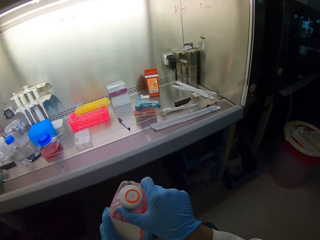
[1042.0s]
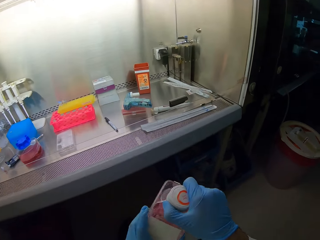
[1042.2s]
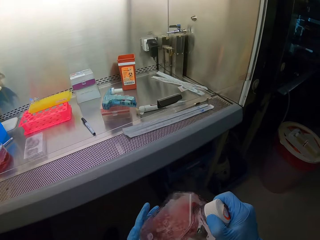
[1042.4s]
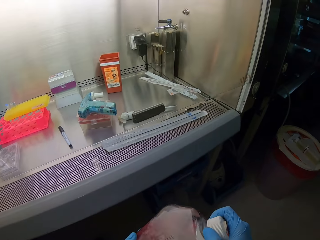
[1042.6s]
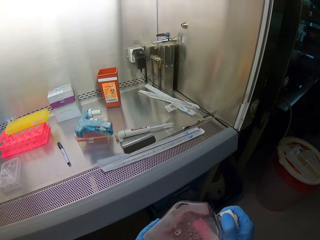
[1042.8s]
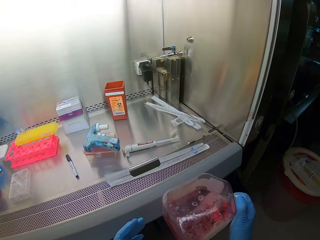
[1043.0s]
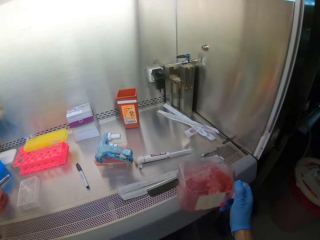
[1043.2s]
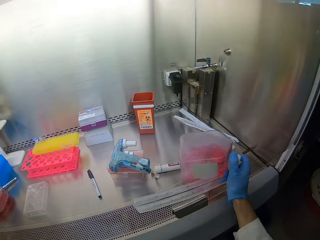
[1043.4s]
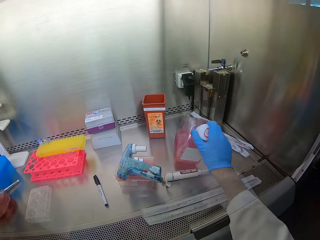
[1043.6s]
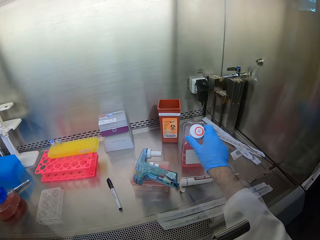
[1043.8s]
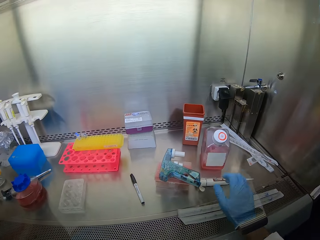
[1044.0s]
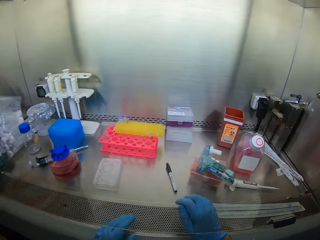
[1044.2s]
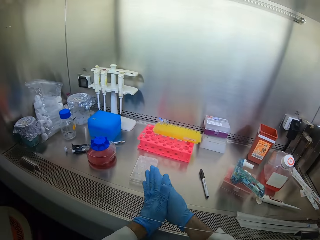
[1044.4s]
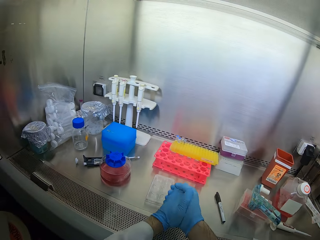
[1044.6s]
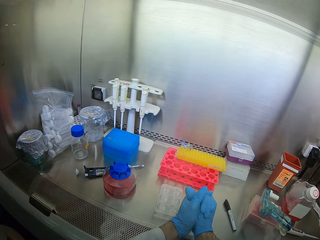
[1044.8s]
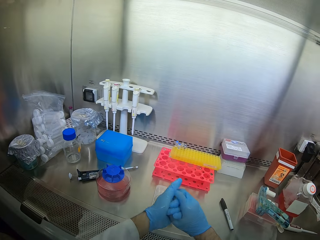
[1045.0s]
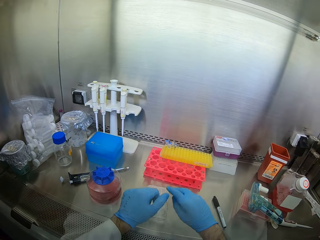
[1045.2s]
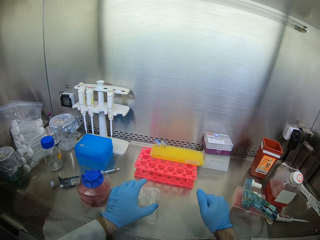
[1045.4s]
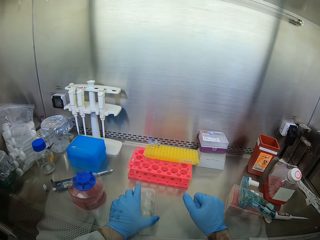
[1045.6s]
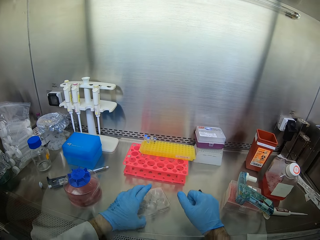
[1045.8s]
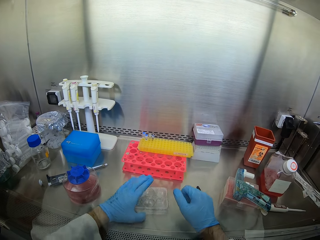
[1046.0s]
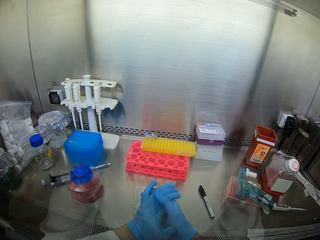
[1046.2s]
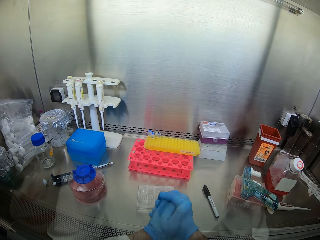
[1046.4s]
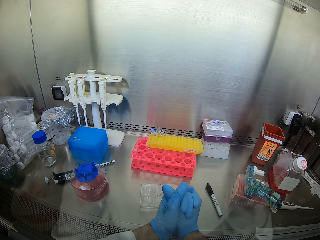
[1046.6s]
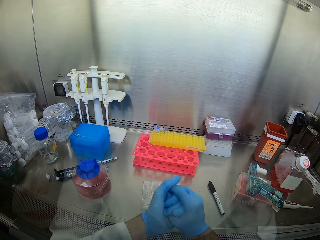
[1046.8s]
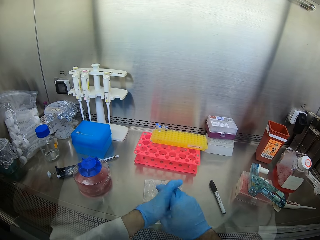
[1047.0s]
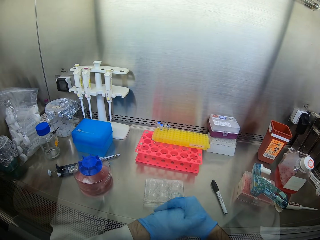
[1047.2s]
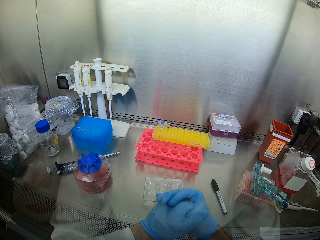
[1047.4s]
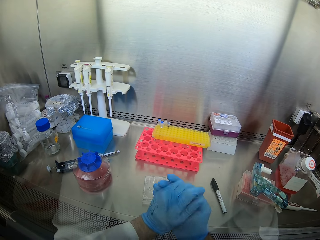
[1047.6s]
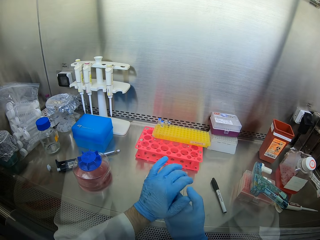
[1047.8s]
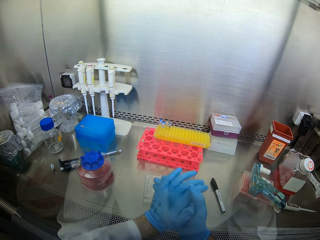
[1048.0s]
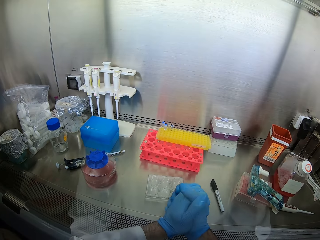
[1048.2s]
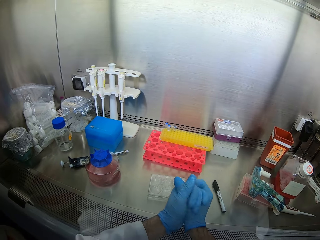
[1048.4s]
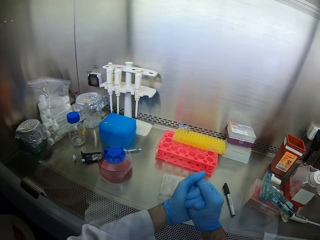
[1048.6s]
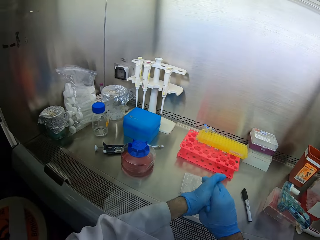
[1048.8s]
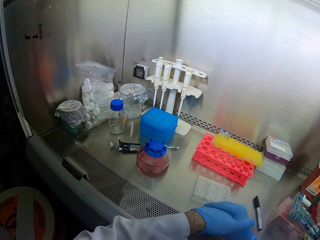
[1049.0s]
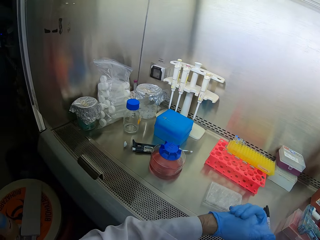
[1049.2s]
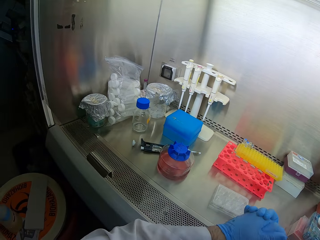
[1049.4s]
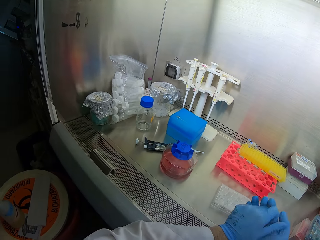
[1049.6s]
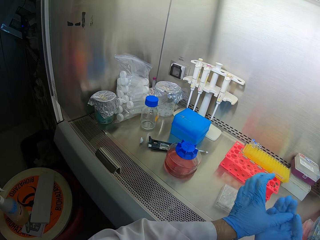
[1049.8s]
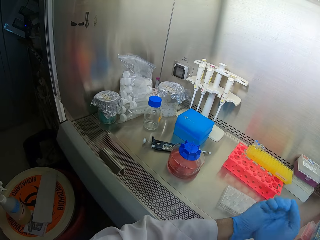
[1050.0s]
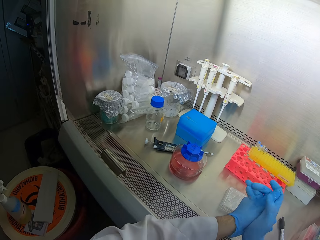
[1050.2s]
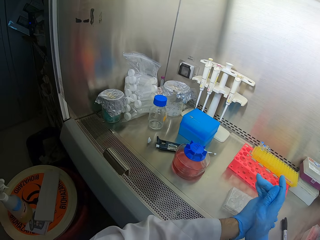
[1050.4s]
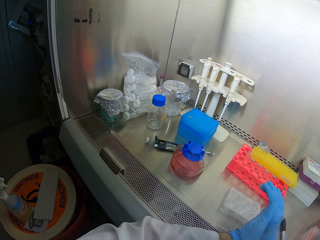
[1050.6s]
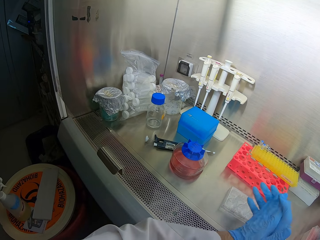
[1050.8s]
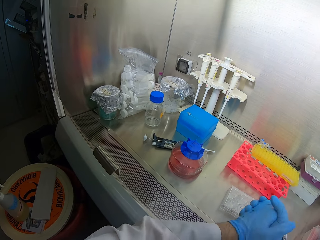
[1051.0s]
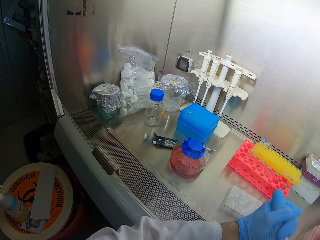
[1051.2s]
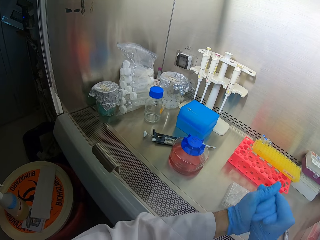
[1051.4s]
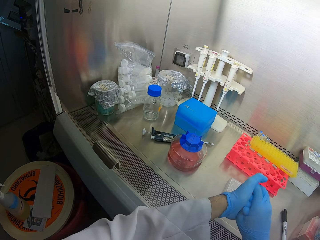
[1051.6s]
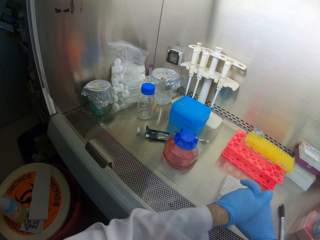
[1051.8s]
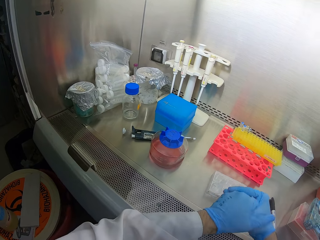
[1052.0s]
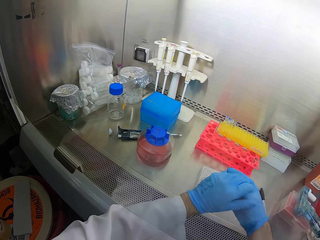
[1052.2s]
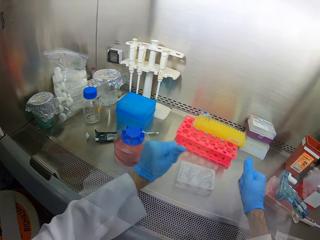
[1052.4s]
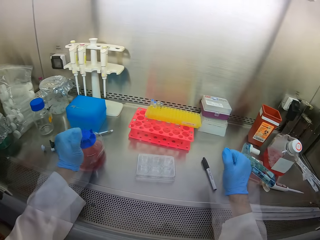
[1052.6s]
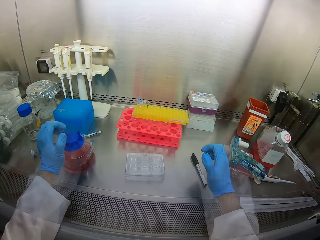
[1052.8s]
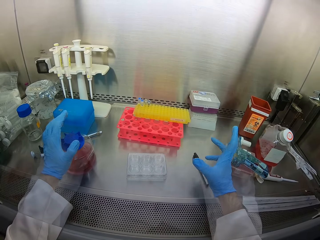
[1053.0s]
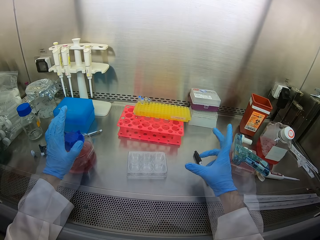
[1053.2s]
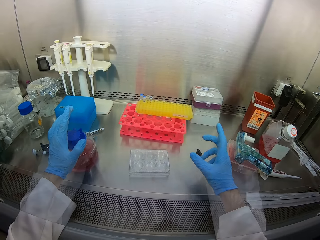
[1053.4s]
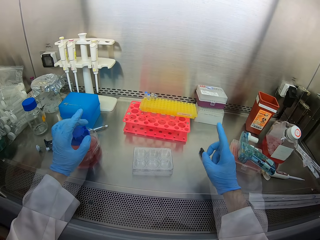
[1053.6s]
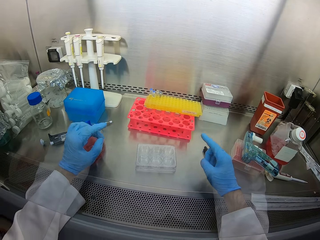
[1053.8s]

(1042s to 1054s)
The camera wearer puts the bottle down. He picks another jar and arranges it on the table. He moves the container. He looks at the bottle. He sanitizes his hands.

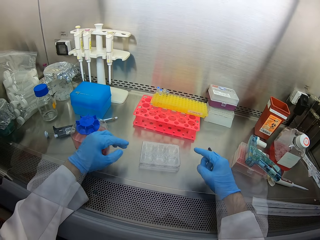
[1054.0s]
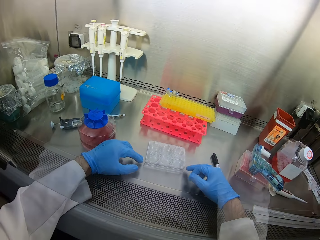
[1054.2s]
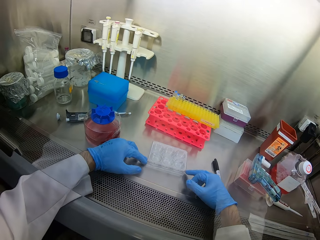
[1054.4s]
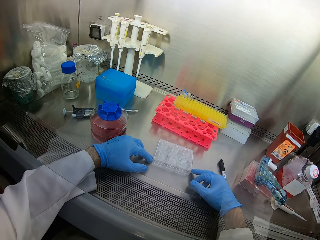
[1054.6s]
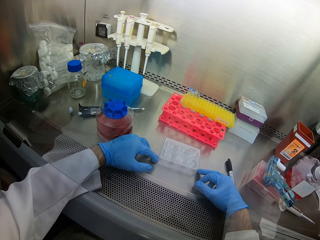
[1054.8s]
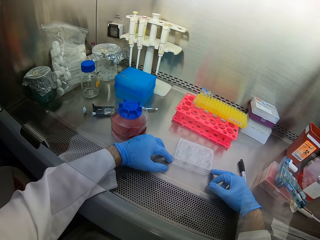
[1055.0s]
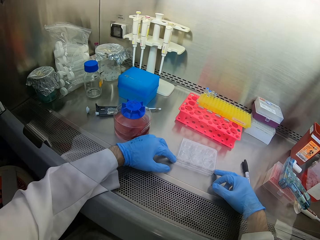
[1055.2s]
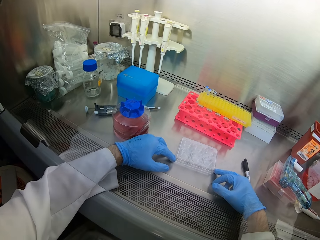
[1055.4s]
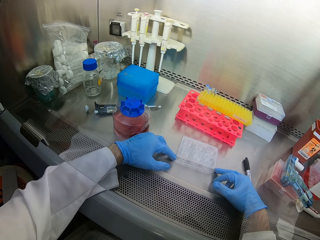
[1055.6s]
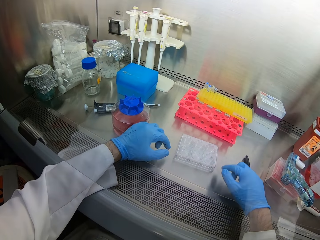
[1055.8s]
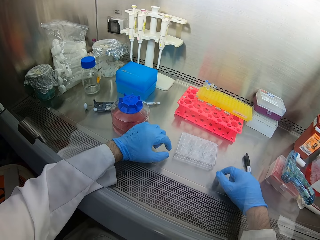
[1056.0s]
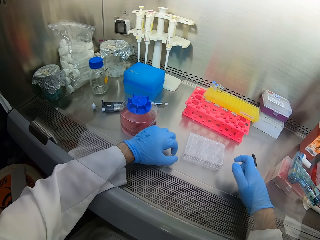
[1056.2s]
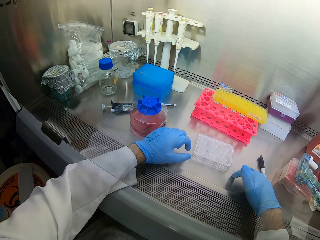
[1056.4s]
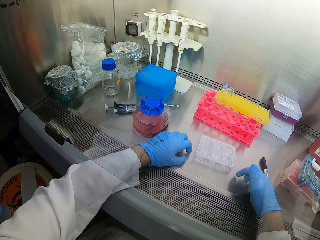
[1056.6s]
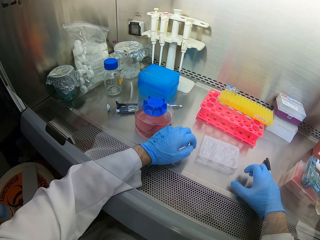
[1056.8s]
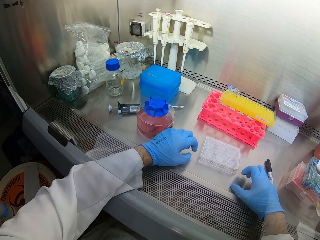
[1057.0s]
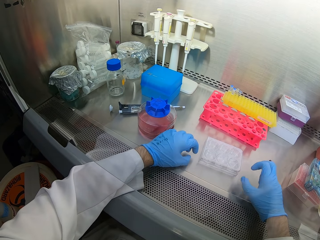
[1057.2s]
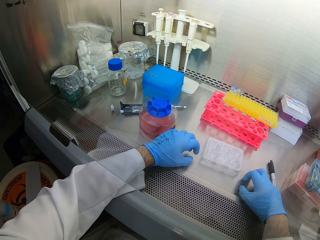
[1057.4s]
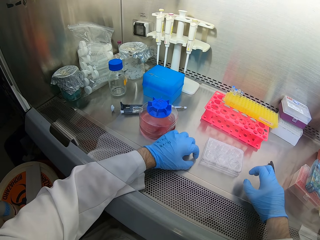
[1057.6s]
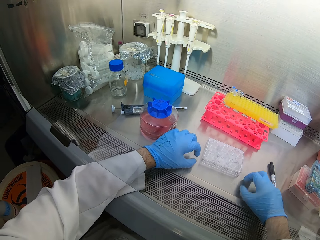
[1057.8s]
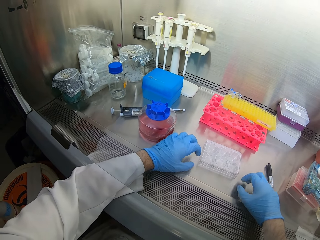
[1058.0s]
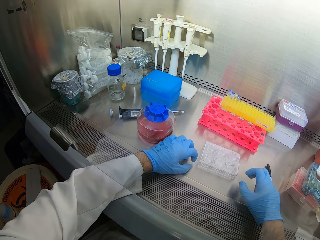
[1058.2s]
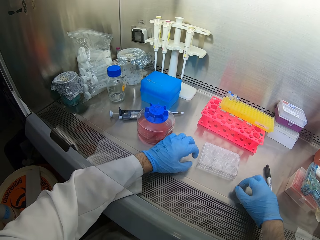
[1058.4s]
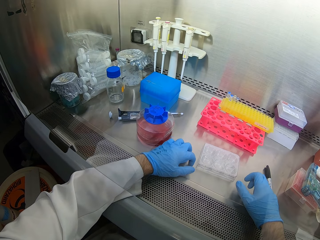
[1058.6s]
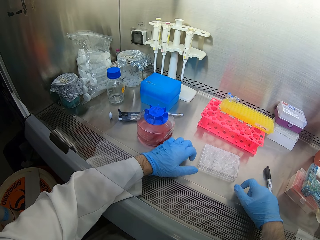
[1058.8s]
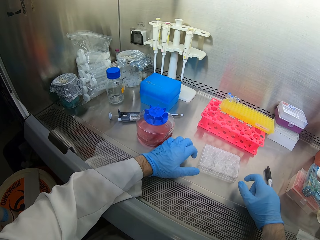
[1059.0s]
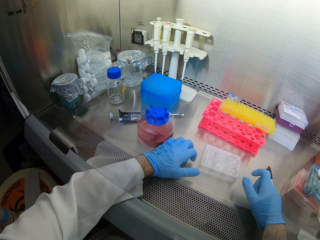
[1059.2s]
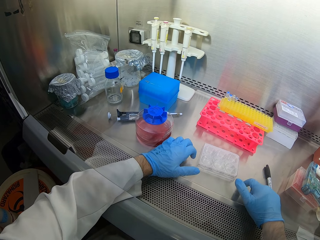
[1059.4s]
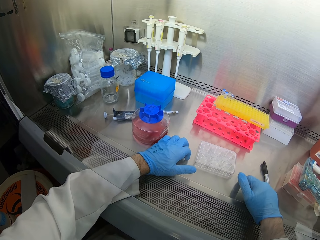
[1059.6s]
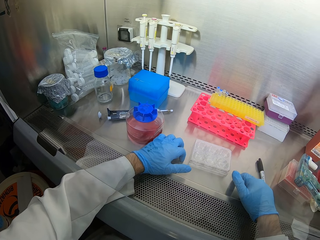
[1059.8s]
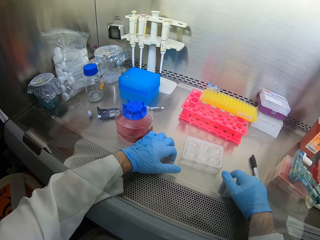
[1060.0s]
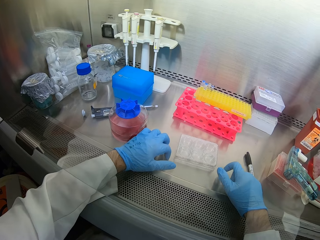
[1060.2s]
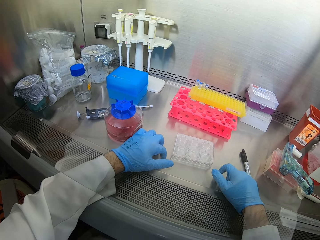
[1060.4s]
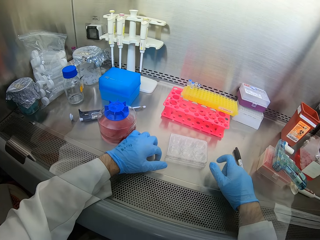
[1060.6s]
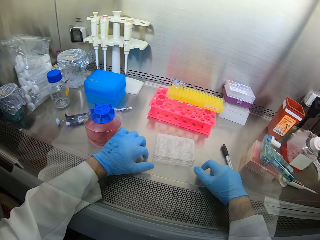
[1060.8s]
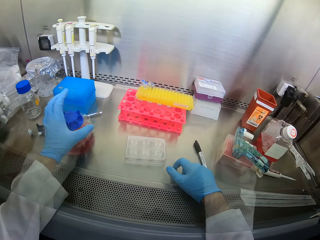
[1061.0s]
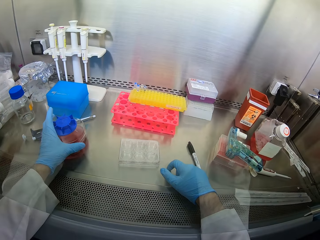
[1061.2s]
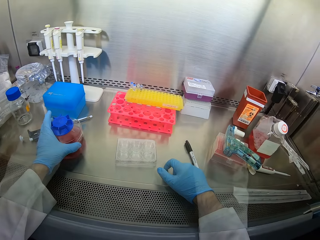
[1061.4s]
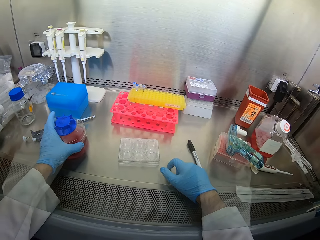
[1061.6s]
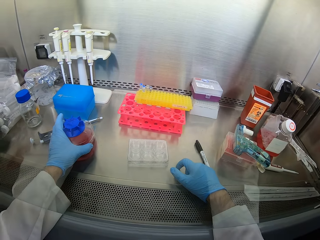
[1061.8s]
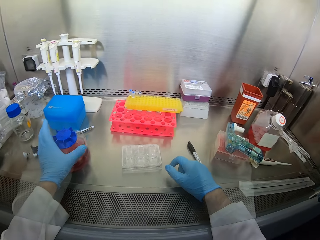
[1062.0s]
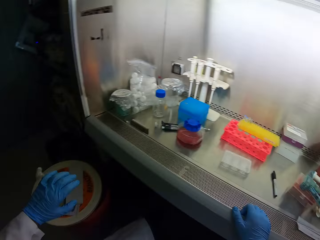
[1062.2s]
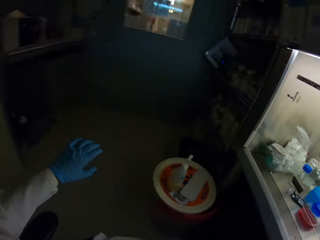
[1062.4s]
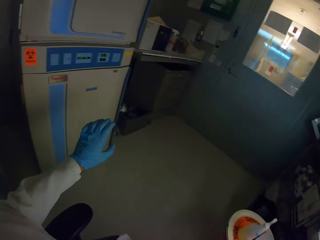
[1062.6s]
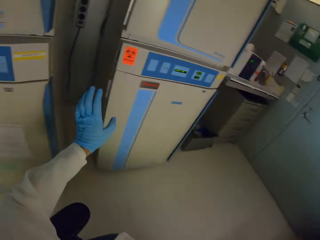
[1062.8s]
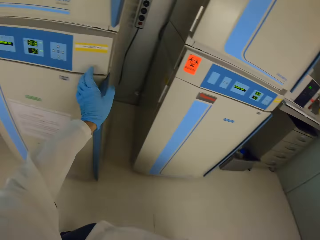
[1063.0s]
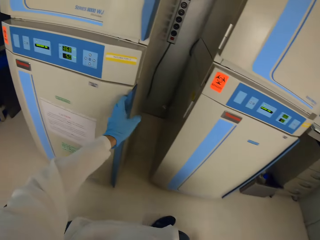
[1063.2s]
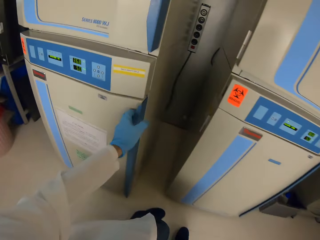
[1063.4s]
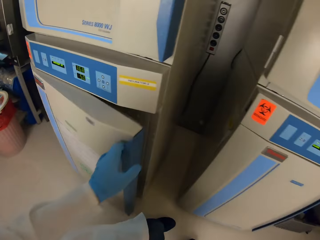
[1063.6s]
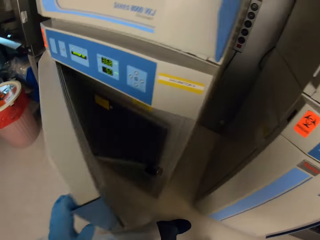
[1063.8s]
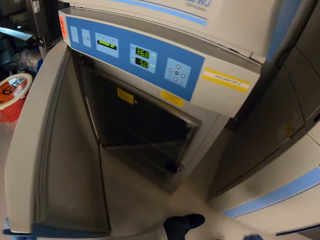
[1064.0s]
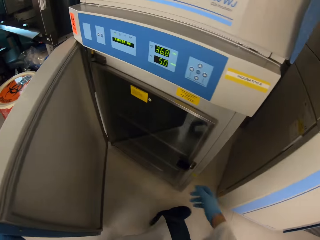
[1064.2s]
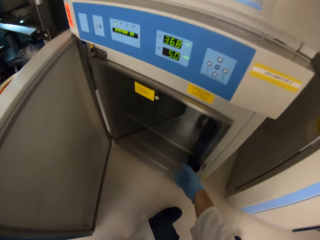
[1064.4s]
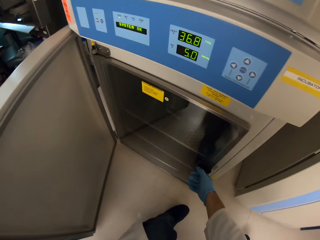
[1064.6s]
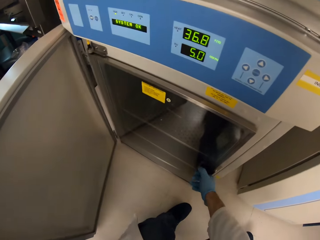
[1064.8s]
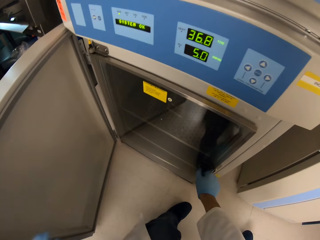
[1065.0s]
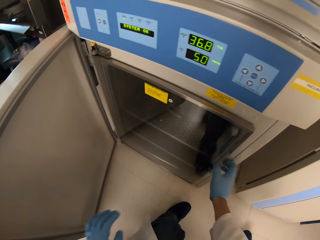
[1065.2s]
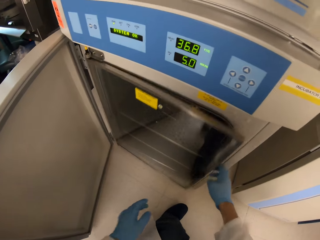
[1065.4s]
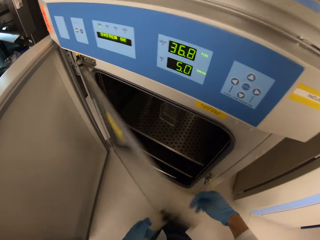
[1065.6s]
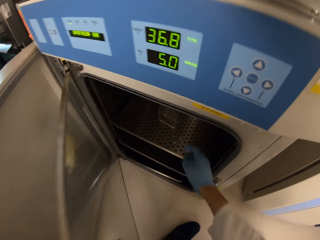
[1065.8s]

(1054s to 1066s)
The camera wearer looks around. They drum the table. They open the cabinet.
